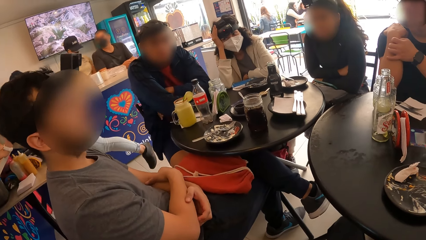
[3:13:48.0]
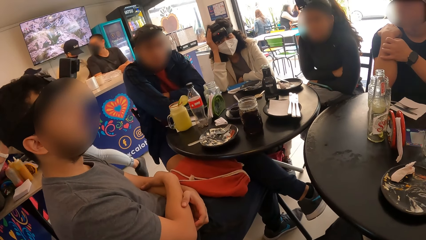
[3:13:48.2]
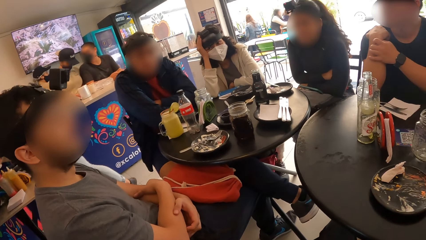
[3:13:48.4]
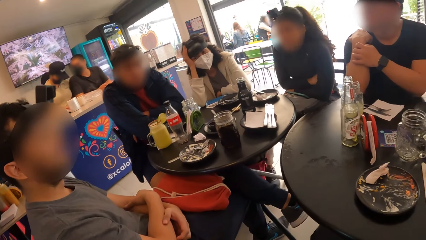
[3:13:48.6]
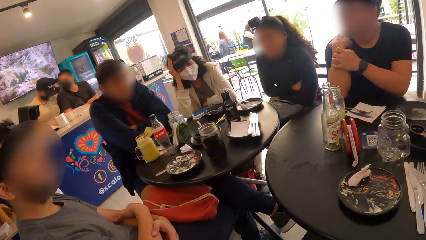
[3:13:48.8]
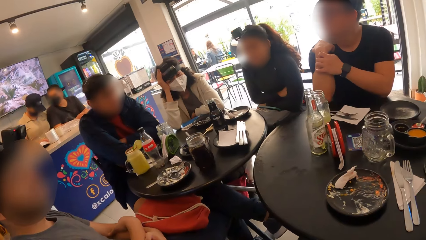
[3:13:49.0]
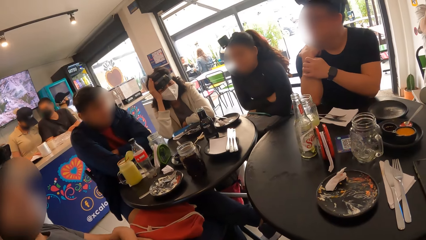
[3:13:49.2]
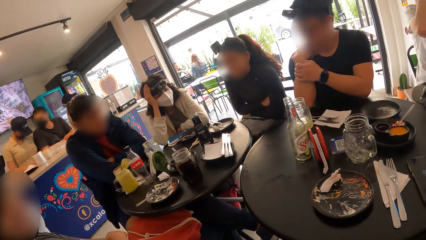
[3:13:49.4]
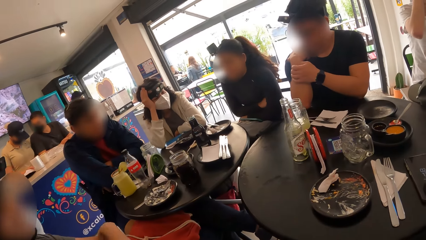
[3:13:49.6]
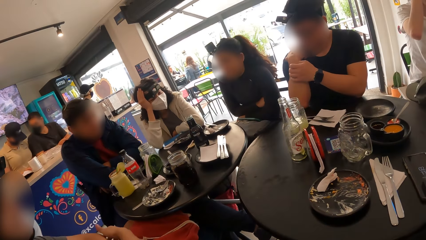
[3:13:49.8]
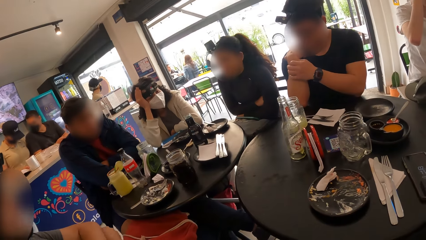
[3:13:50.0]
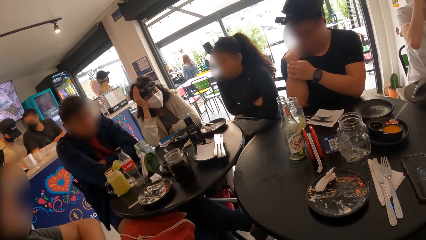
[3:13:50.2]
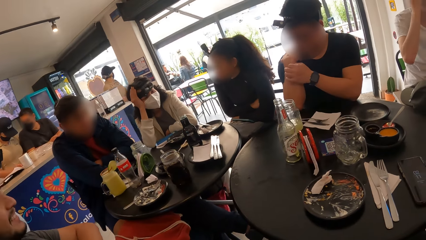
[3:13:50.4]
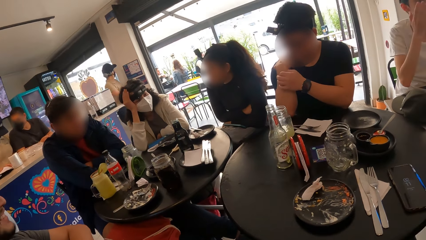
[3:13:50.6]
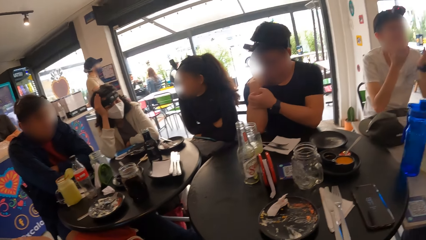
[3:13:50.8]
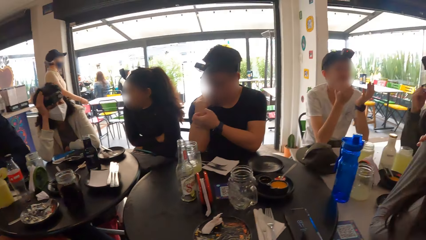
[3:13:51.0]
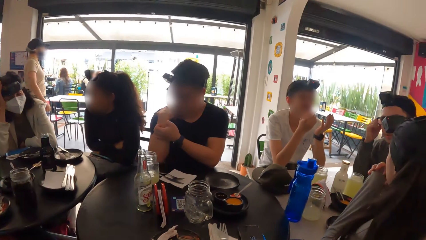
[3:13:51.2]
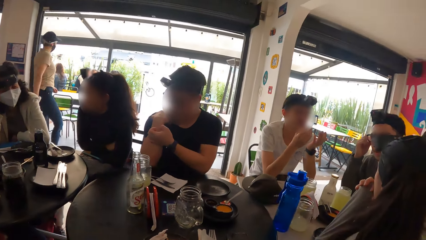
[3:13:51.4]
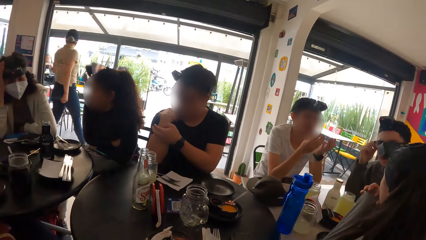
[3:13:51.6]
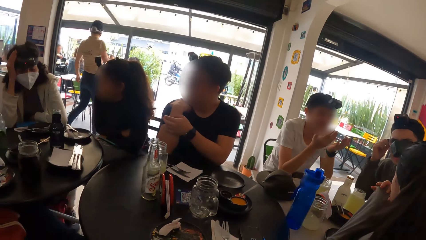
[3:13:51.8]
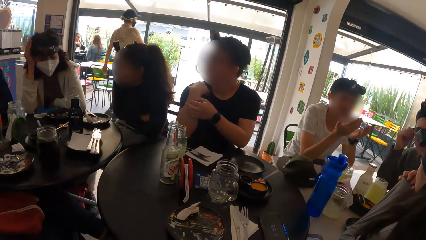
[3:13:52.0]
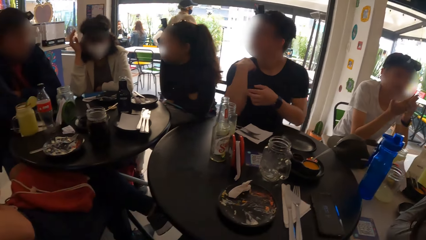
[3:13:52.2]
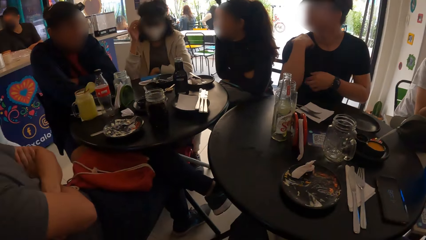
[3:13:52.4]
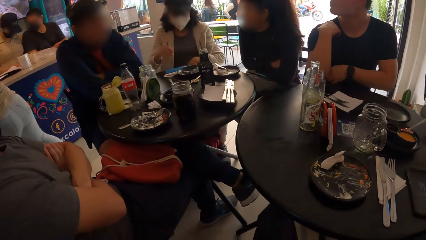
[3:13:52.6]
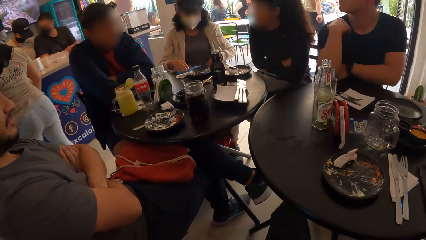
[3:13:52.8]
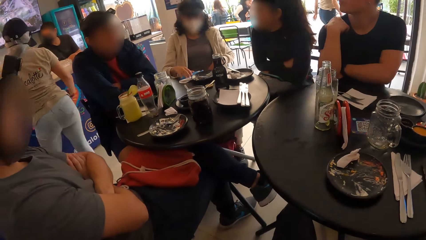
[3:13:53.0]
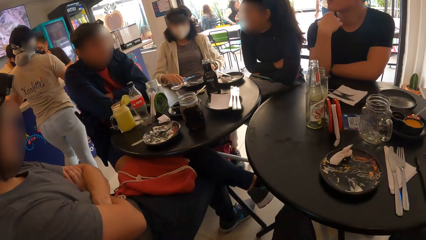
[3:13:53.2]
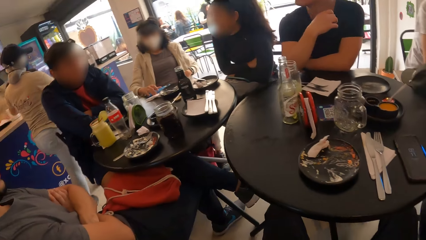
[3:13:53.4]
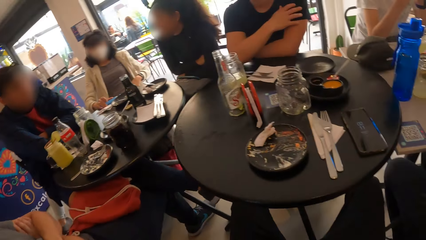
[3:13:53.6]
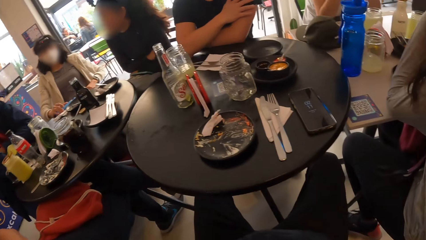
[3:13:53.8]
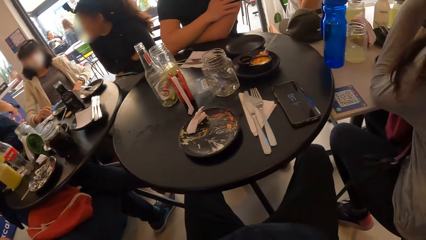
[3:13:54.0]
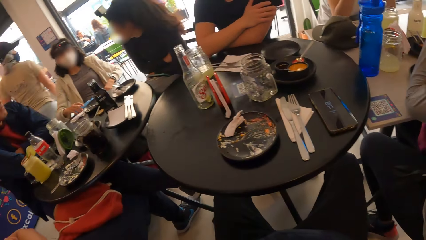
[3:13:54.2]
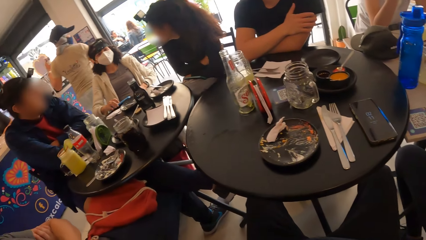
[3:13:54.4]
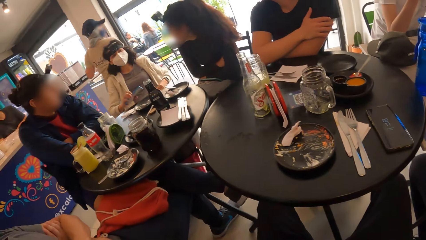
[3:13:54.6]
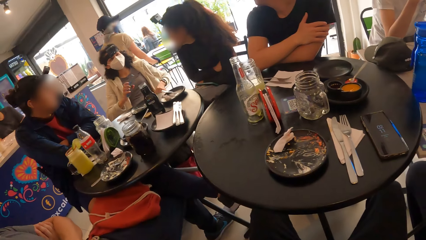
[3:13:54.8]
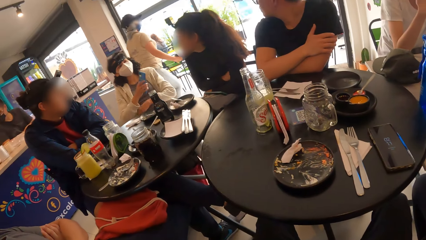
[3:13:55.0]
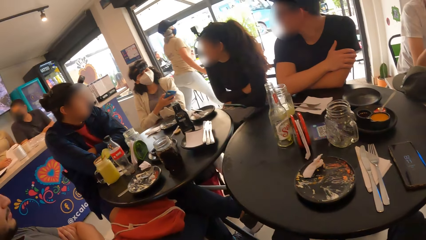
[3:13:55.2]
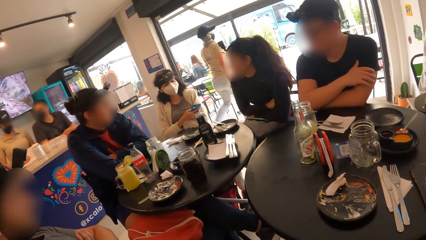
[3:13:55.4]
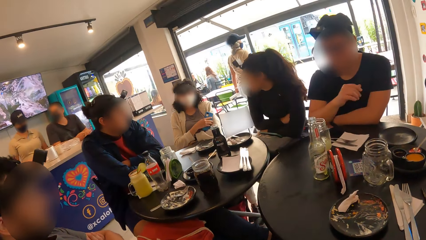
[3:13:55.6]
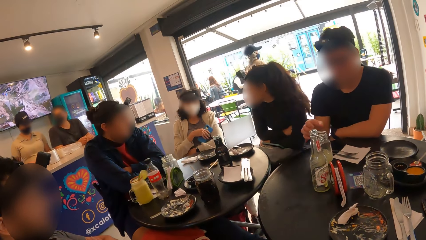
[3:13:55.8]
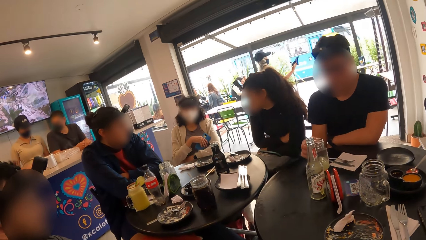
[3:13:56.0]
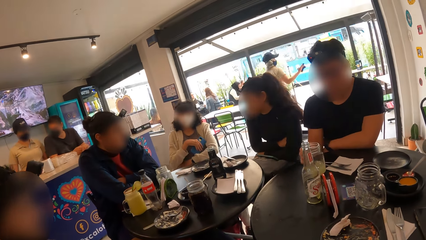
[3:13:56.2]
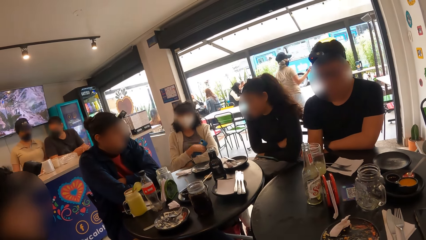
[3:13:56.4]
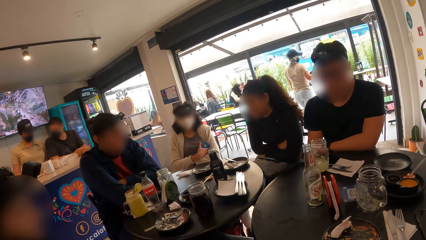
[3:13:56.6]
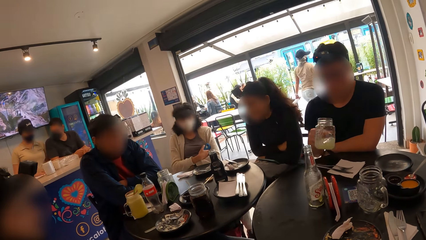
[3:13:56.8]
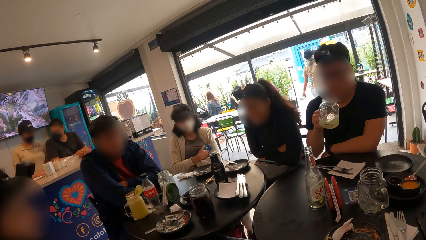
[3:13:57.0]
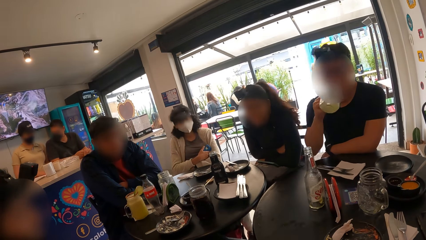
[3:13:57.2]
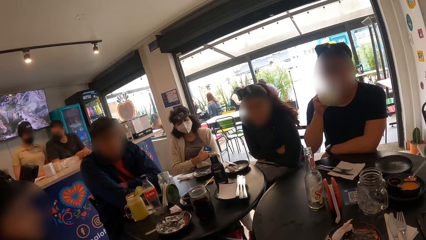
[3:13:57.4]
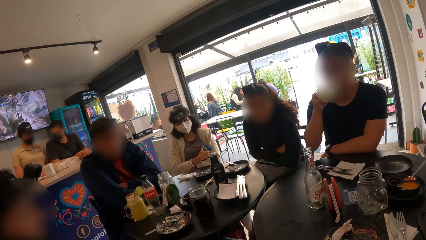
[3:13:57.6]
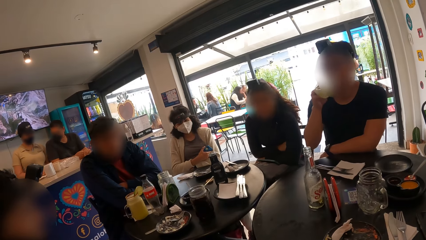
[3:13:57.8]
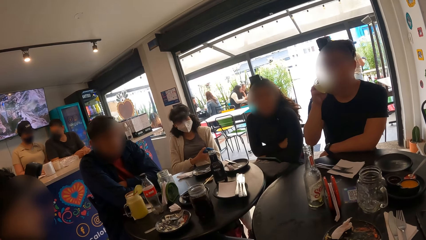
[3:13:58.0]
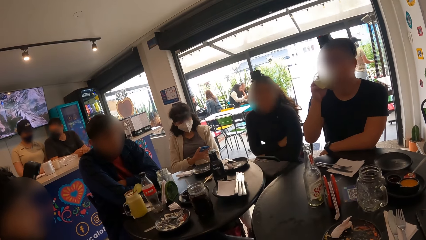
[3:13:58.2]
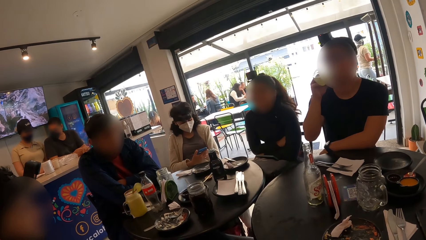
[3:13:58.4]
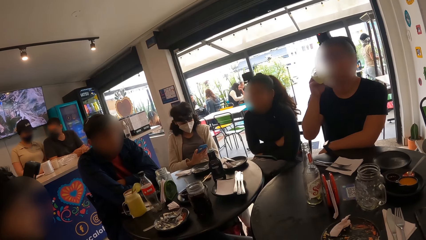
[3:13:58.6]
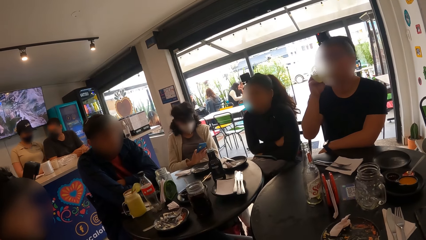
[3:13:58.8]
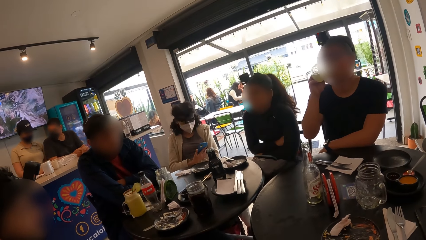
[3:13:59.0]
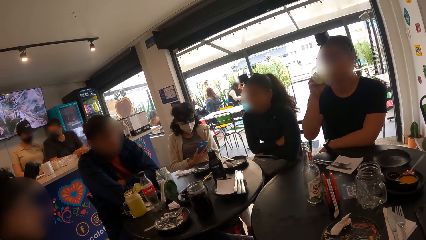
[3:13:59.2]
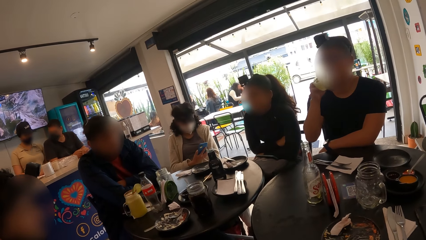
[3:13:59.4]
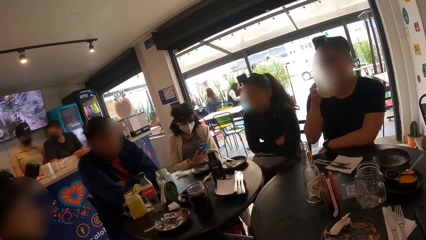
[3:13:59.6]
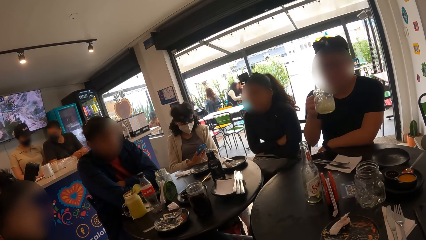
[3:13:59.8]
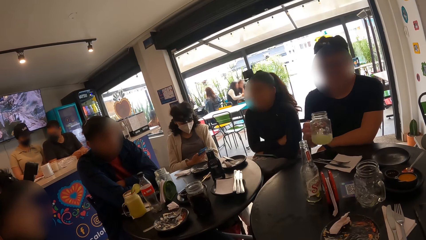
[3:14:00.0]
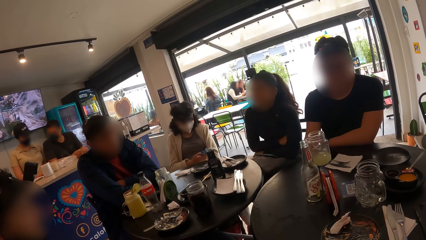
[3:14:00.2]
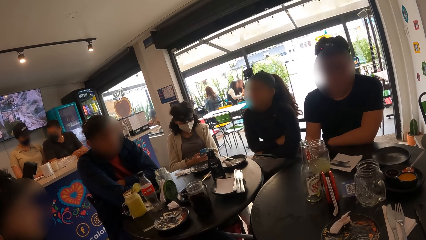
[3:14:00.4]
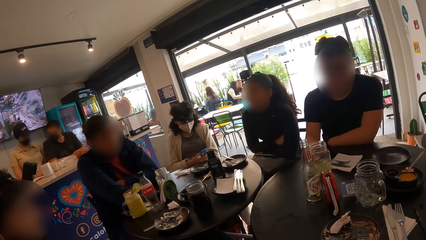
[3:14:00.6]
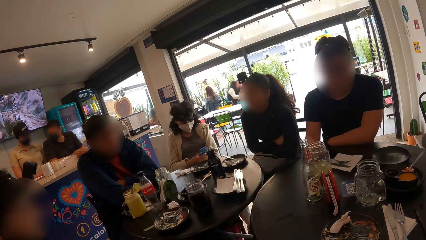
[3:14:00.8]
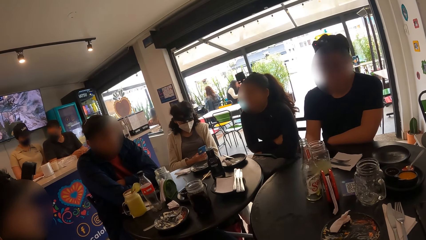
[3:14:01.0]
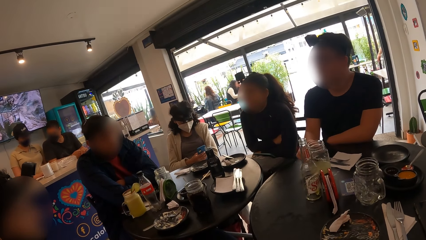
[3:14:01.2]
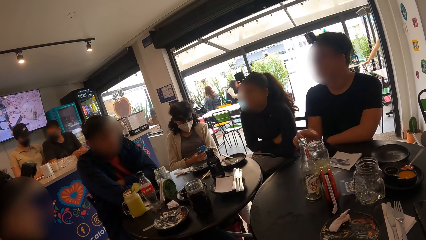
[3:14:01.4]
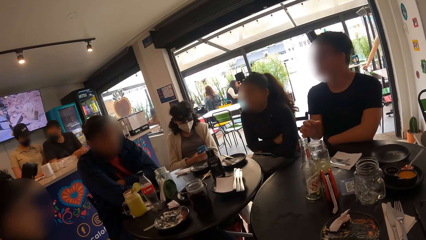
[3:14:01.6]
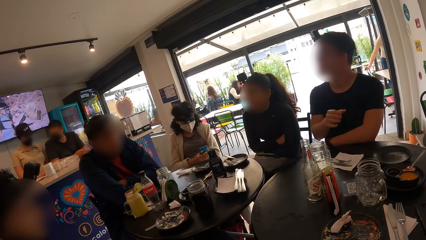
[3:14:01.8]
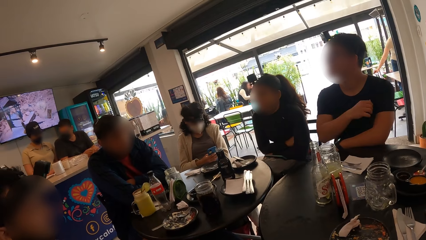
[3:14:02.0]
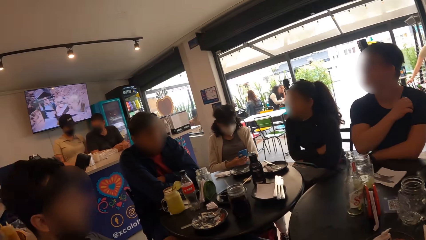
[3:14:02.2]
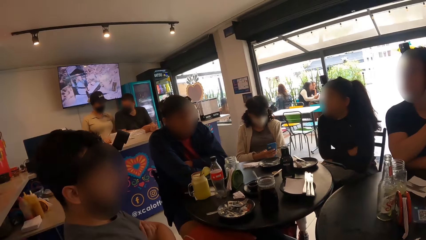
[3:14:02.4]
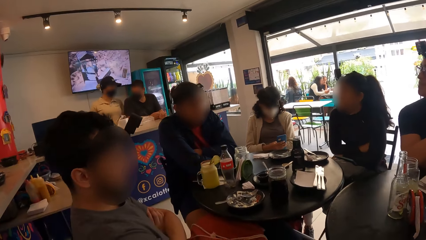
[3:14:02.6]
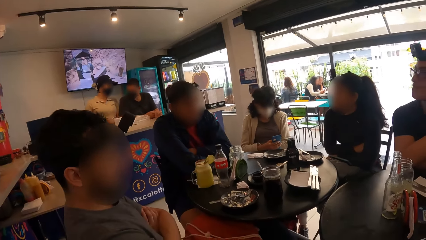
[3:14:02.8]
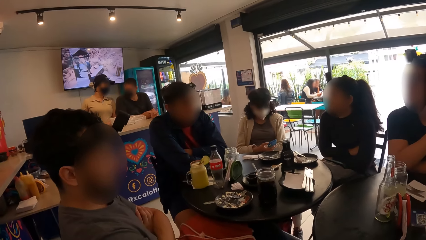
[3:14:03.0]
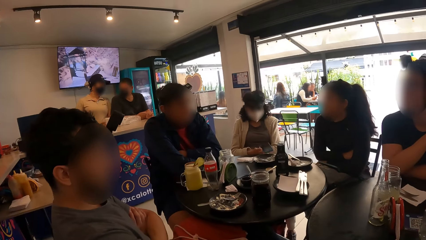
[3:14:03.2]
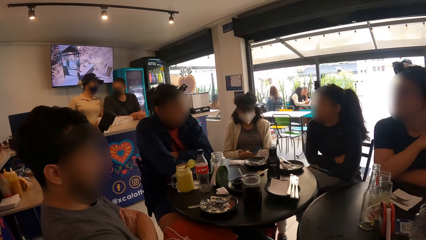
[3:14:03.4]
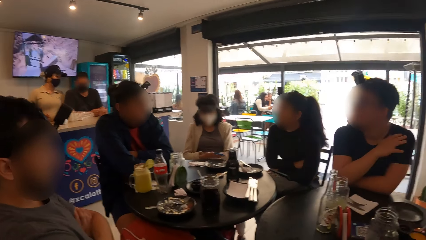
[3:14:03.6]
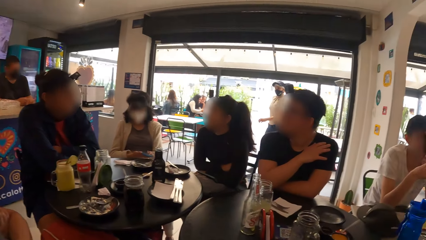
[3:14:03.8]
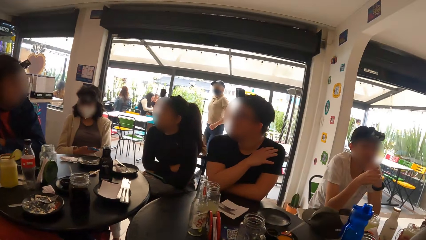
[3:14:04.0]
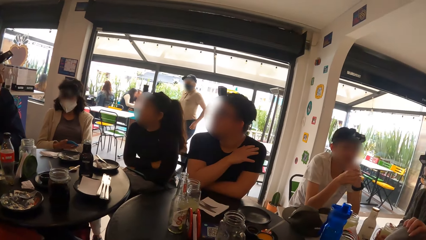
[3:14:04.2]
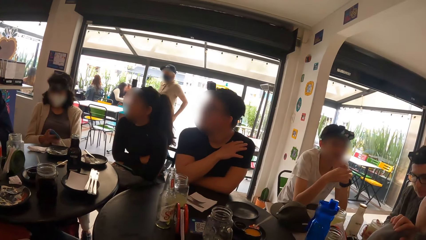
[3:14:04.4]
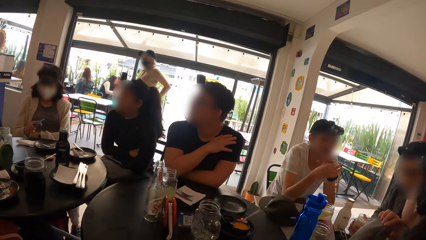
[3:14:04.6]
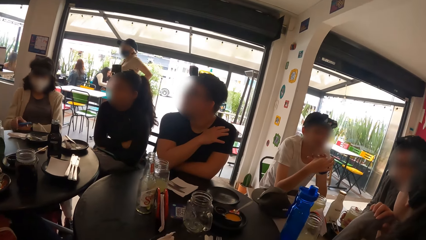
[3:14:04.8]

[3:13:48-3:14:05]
The camera wearer interacts with a group of people. A woman holds a phone with her right hand. A man picks up a cup with his right hand and drinks from the cup with his right hand. The man drops the cup on the table with his right hand.
